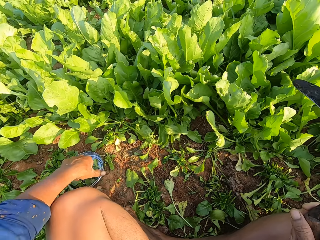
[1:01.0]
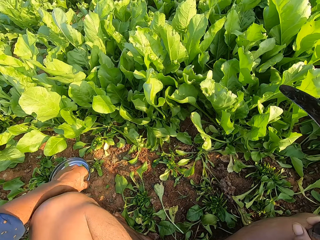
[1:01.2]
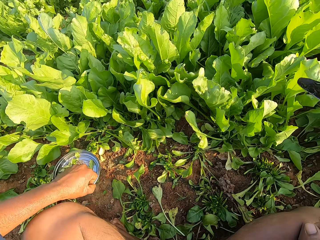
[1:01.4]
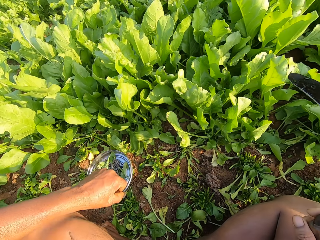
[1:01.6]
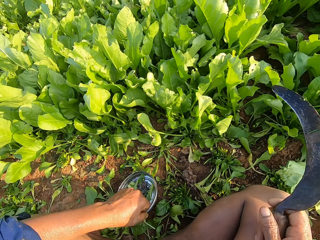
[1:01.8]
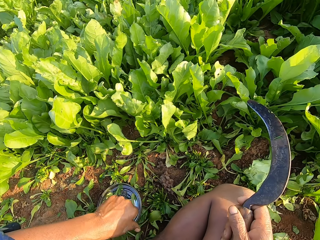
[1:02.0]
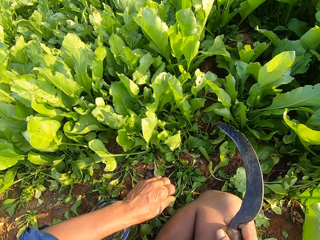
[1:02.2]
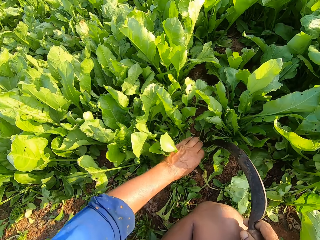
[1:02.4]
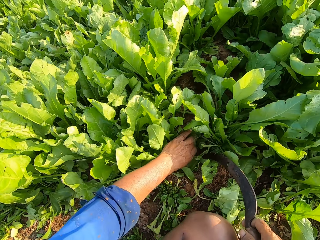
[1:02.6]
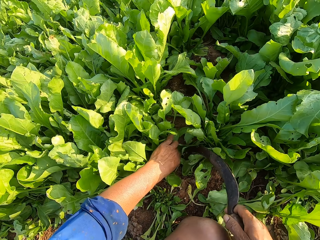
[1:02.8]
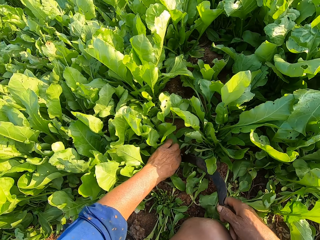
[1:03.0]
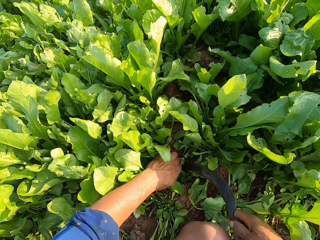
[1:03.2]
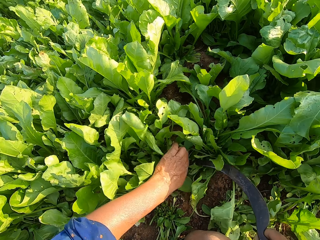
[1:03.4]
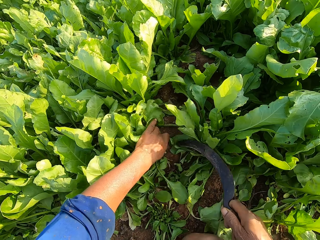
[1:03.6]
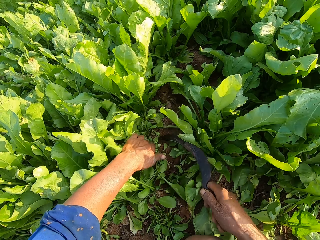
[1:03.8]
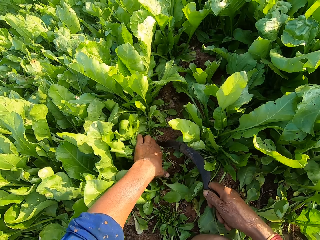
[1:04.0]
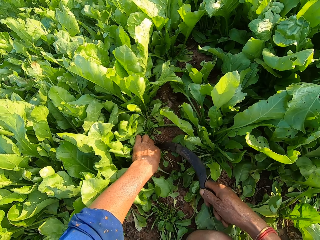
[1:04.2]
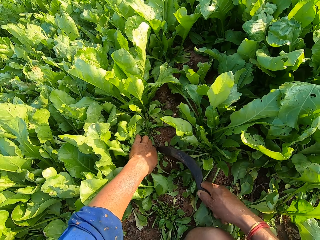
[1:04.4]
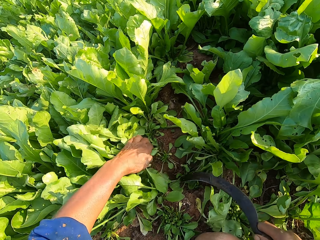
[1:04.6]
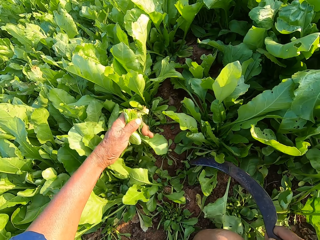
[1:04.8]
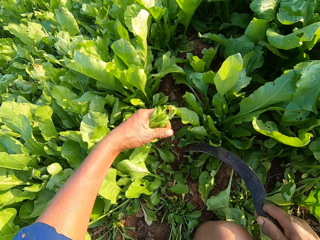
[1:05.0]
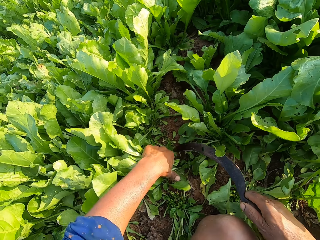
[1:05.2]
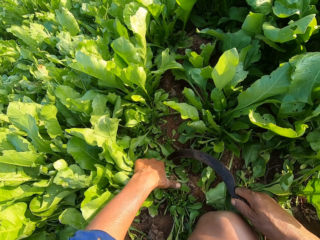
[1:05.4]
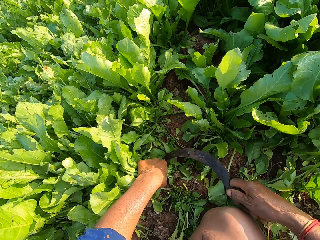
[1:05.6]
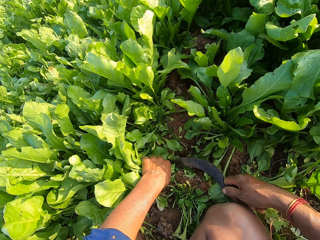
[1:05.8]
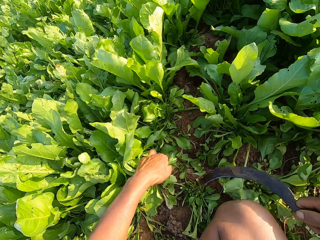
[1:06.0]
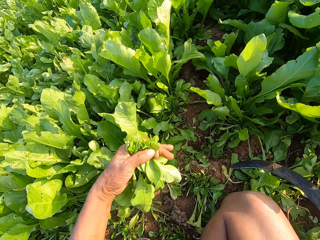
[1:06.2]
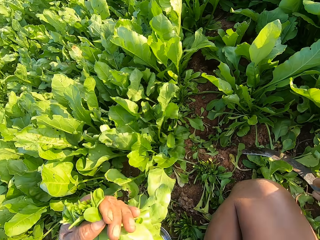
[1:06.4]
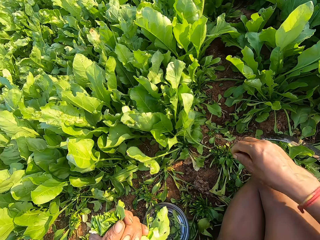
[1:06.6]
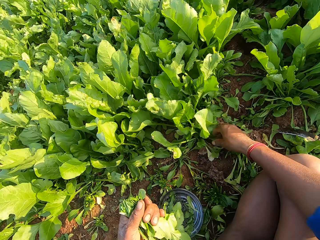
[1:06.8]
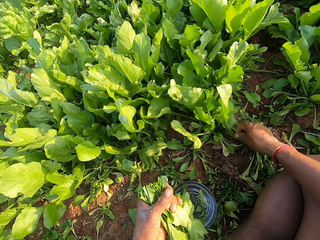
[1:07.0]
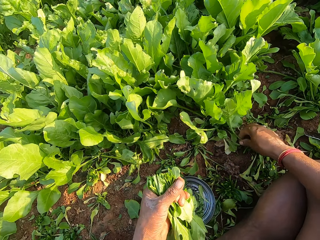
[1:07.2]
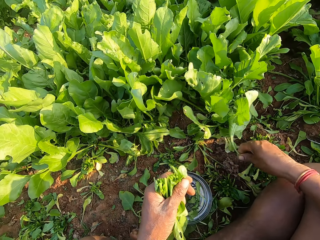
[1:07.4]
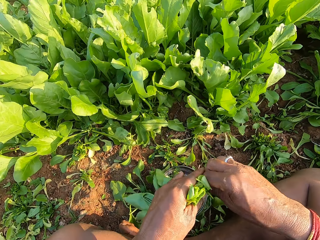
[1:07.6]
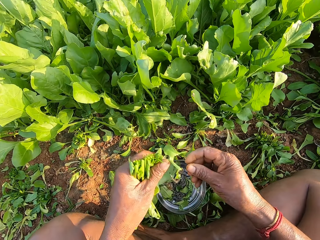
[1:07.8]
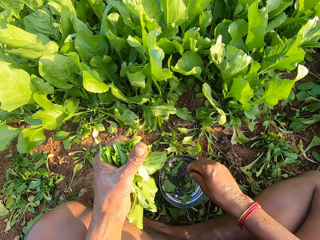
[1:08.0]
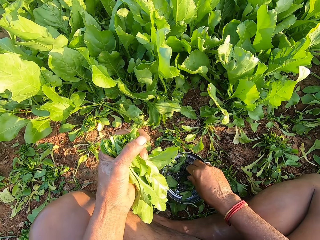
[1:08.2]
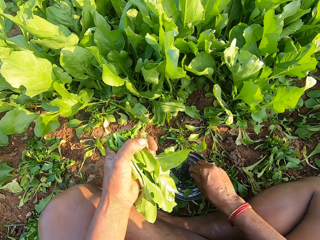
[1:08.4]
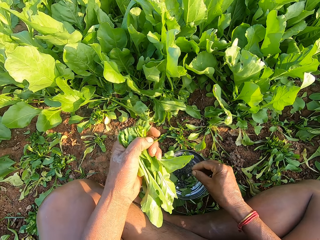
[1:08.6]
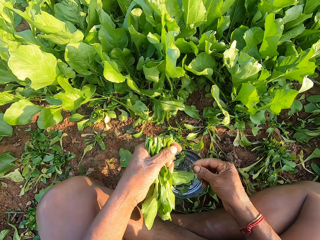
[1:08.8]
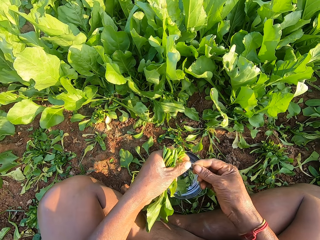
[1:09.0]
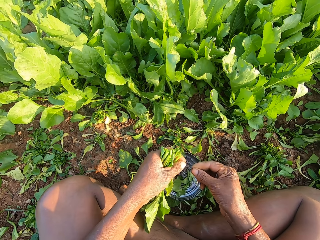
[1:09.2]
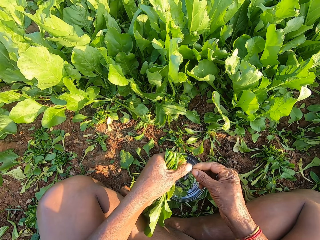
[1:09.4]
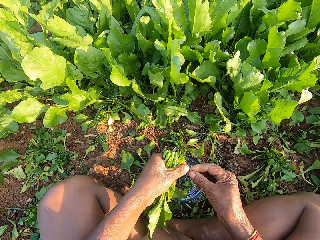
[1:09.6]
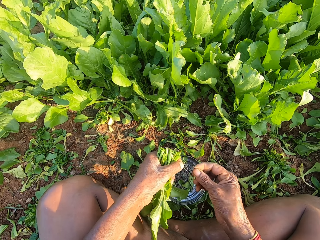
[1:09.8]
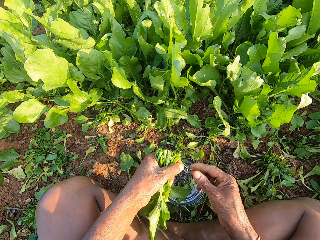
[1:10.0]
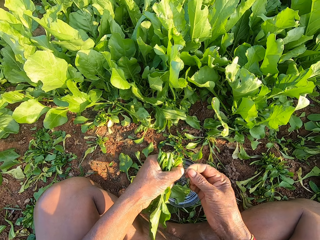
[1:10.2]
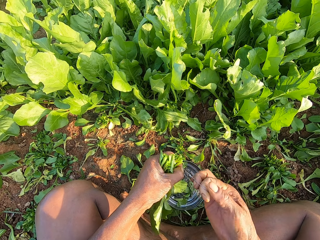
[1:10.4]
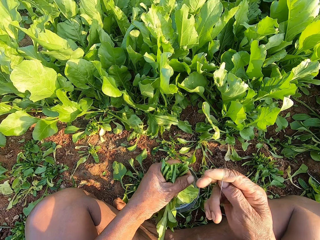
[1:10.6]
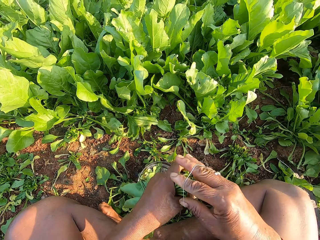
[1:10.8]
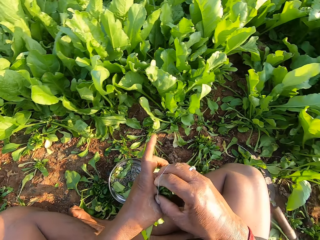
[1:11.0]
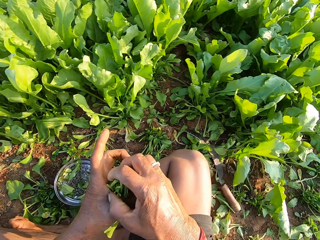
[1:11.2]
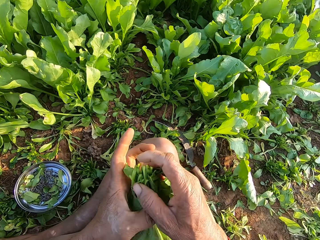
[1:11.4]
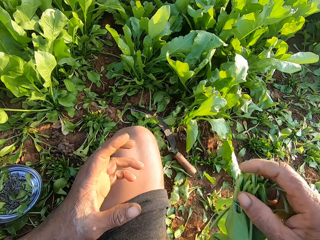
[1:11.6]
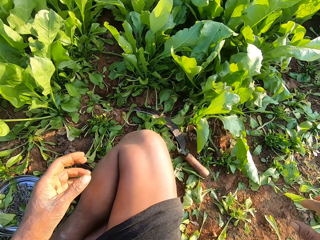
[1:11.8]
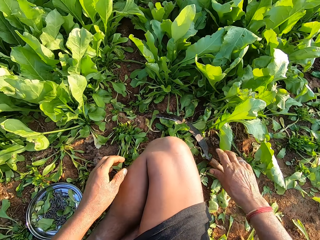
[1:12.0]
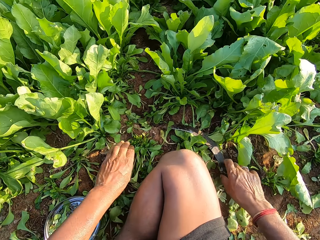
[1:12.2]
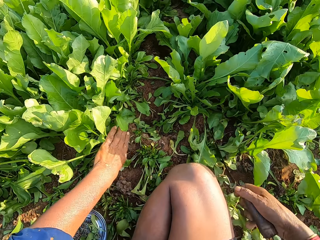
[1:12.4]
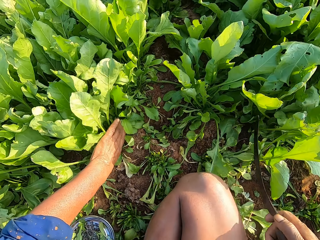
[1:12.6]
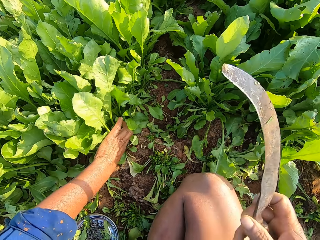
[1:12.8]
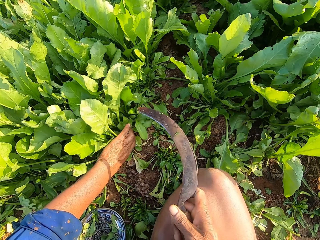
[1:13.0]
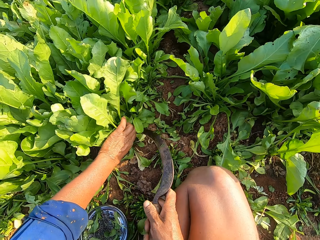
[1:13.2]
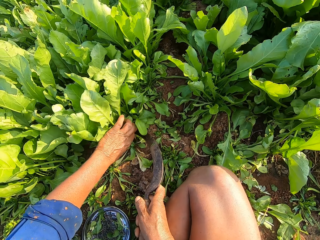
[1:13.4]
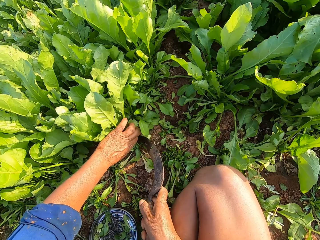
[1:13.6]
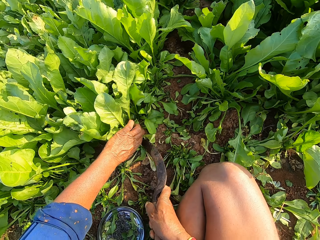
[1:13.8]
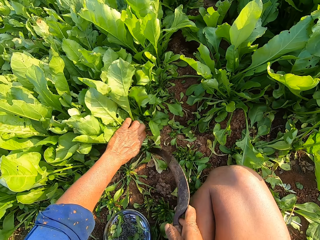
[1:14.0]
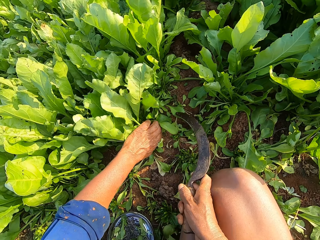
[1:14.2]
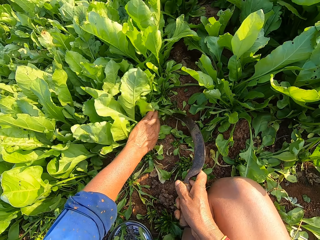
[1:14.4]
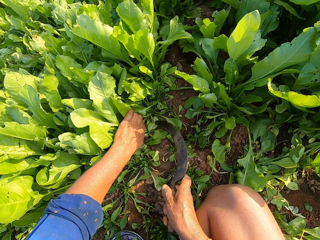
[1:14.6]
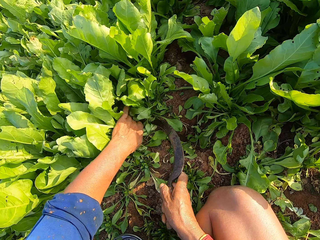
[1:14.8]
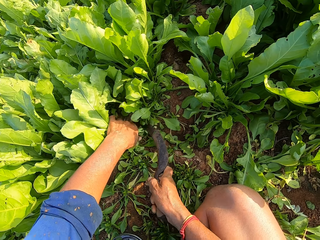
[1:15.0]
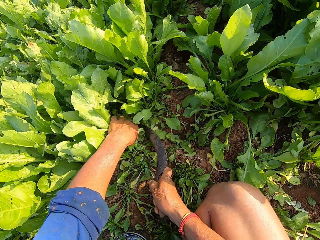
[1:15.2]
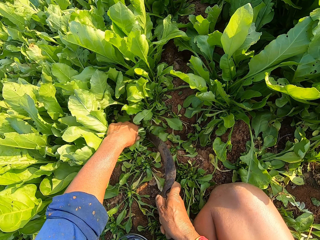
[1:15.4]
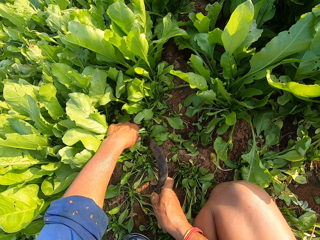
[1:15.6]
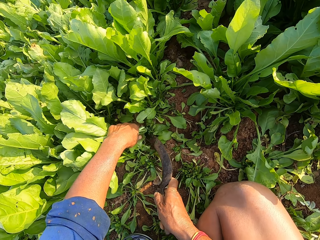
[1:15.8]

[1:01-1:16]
The camera wearer adjusts the bowl on the ground with his left hand. He moves the plate. He holds the spinach on the ground with his left hand. He plucks leaves. He cuts the spinach from the ground with the sickle in his right hand. He picks the spinach from the ground with his left hand. He picks the spinach from the ground with his right hand. He passes the spinach from his right hand to his left hand. He picks a rubber band from the bowl with his right hand. He binds the spinach in his left hand with the rubber band with both hands. He passes the spinach from his left hand to his right hand. He picks the sickle from the ground with his right hand. He holds the spinach on the ground with his left hand. He cuts the spinach from the ground with the sickle in his right hand. He plucks the leaves.

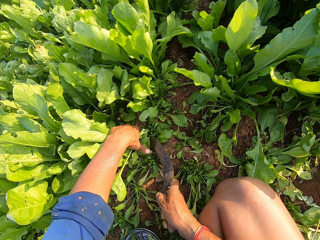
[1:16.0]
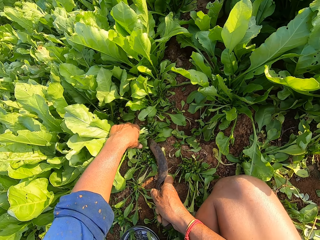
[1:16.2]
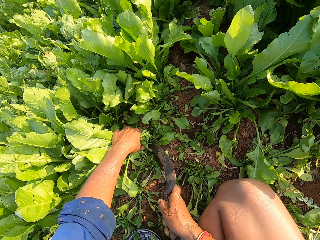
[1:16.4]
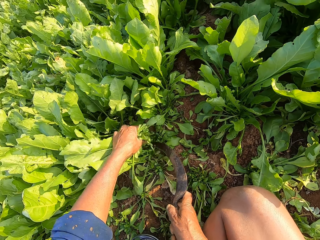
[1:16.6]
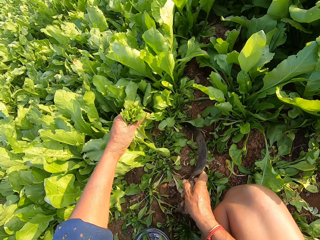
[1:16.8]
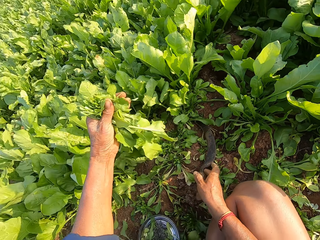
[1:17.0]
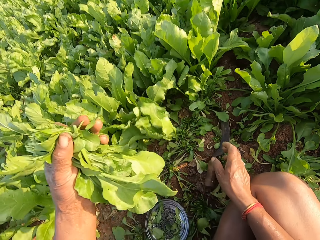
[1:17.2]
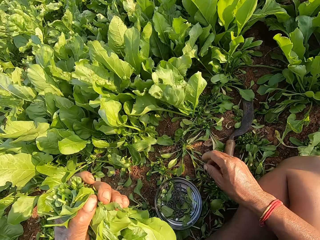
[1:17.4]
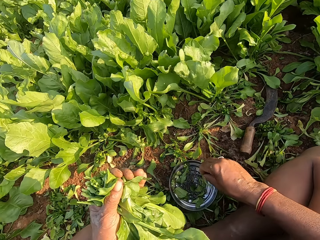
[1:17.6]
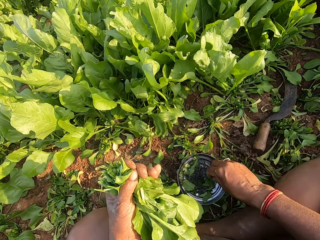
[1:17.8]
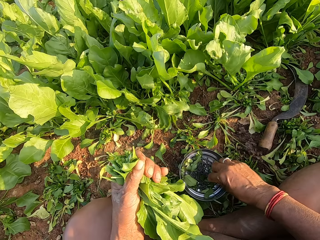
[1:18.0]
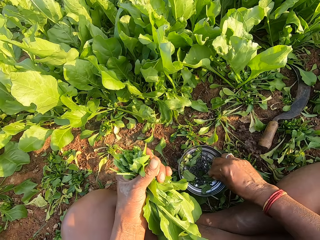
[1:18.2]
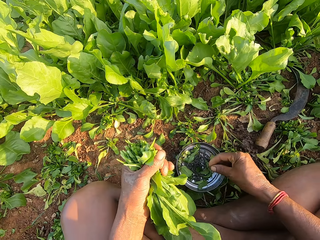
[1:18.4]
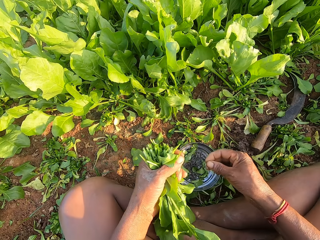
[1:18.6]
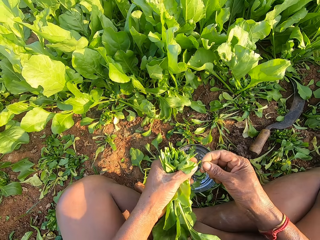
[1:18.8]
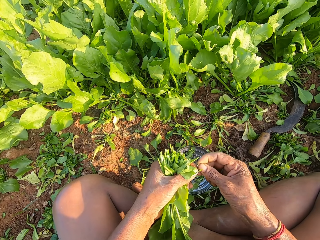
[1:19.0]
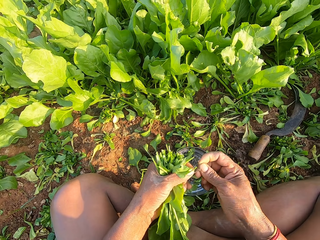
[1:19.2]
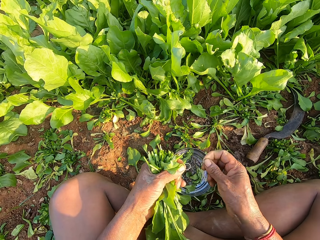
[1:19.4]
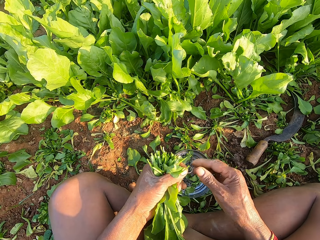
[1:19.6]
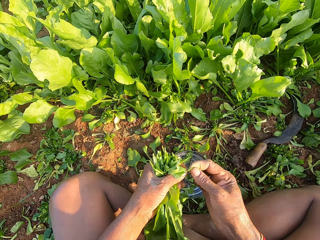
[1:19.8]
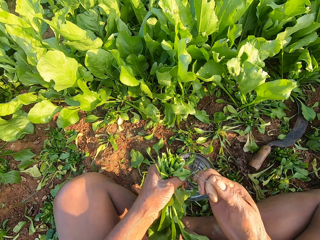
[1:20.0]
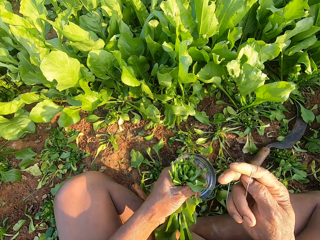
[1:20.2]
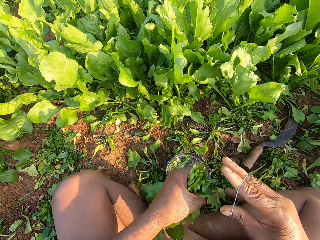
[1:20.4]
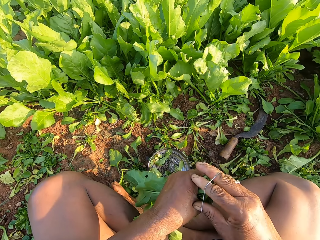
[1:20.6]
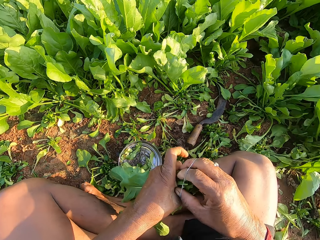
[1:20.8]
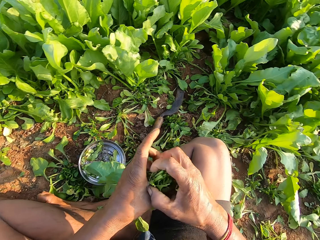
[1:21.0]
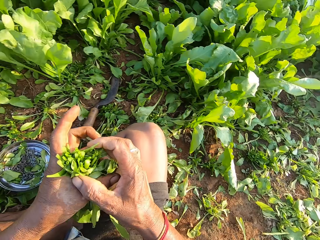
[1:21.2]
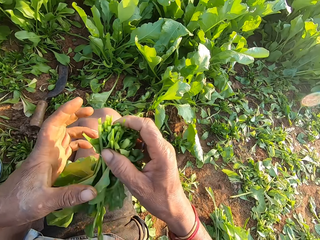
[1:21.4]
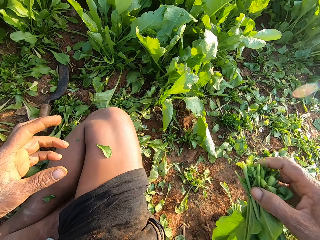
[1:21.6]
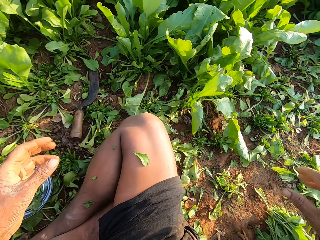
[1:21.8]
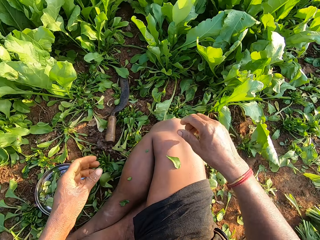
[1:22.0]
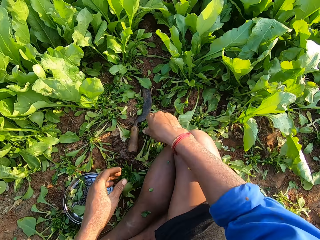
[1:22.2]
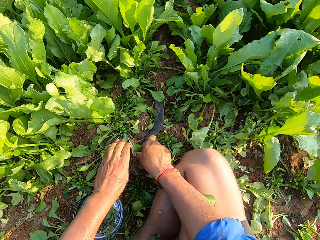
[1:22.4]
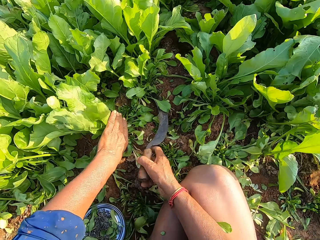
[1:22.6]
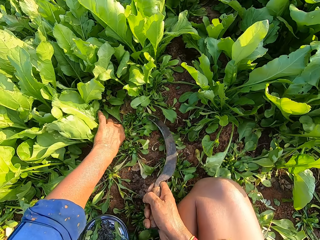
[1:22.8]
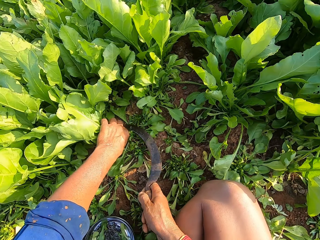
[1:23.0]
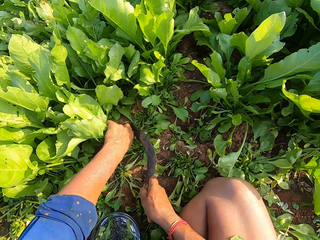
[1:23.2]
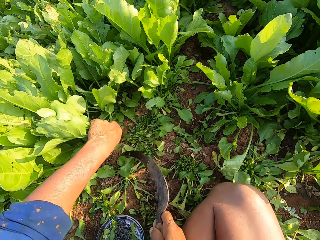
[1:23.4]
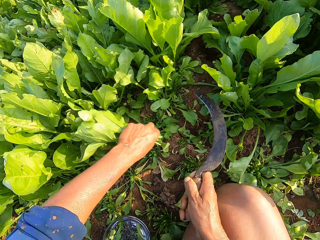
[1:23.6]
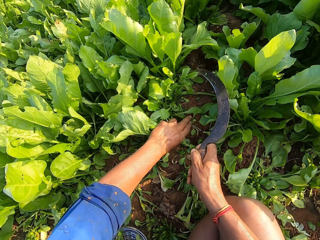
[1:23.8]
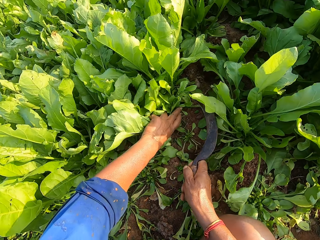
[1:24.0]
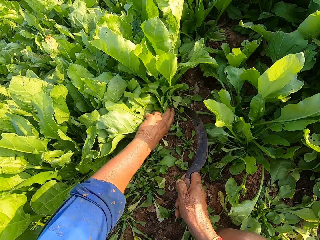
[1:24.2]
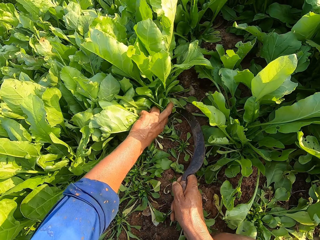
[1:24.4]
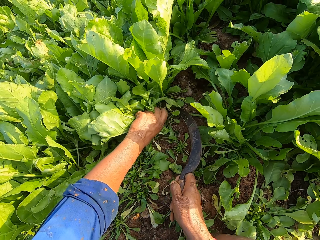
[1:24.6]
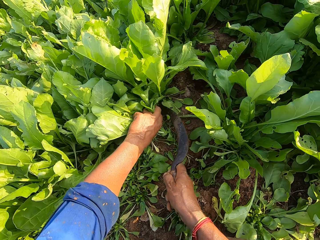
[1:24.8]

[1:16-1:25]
The camera wearer picks the spinach from the ground with his left hand. He drops the sickle on the ground with his right hand. He picks rubber bands from the bowl with his right hand. He holds the rubber band with his left hand. He drops the rubber band in the bowl with his right hand. He binds the spinach in his left hand with the rubber band with both hands. He passes the spinach from his left hand to his right hand. He drops the spinach on the ground with his right hand. He picks the sickle from the ground with his right hand. He holds the spinach on the ground with his left hand. He cuts the spinach from the ground with the sickle in his right hand. He plucks leaves. He holds the spinach on the ground with his left hand. He cuts the spinach from the ground with the sickle in his right hand.
